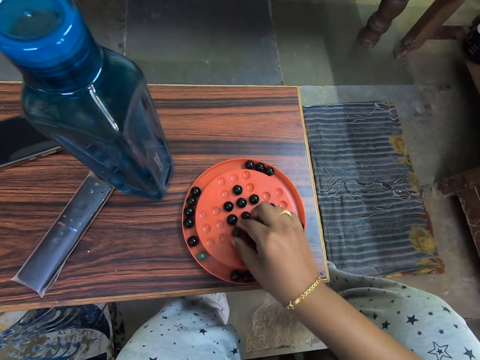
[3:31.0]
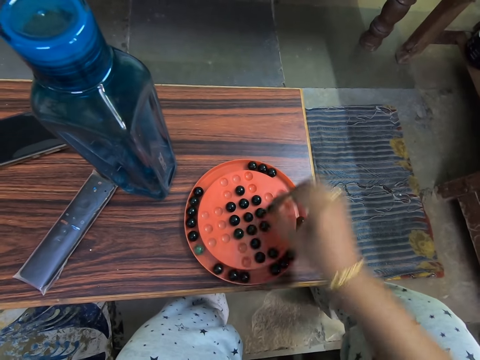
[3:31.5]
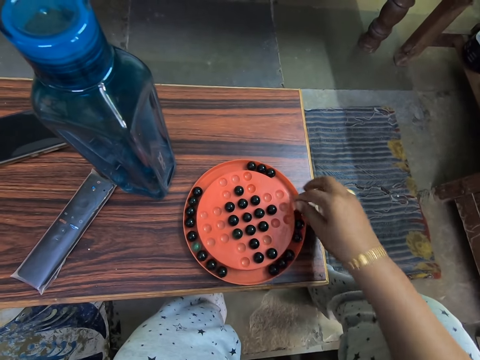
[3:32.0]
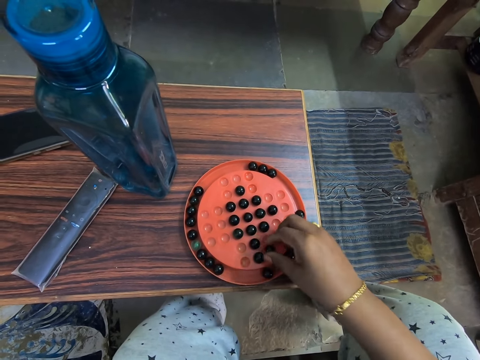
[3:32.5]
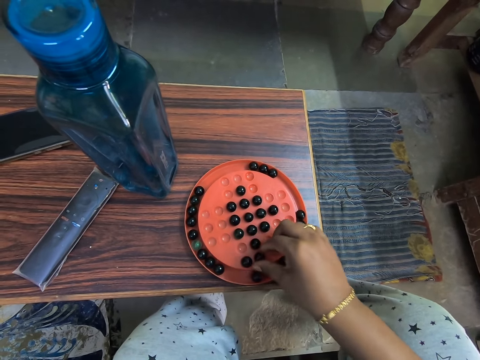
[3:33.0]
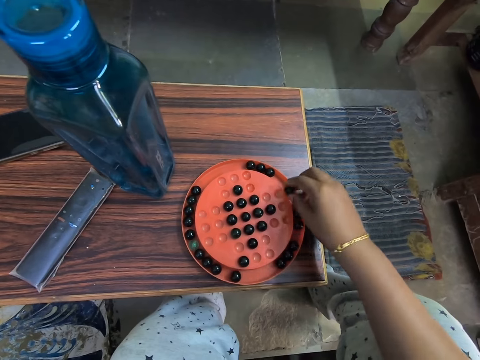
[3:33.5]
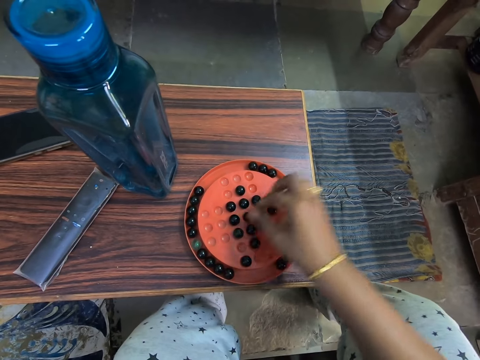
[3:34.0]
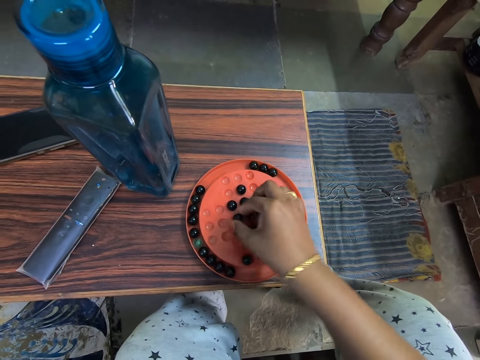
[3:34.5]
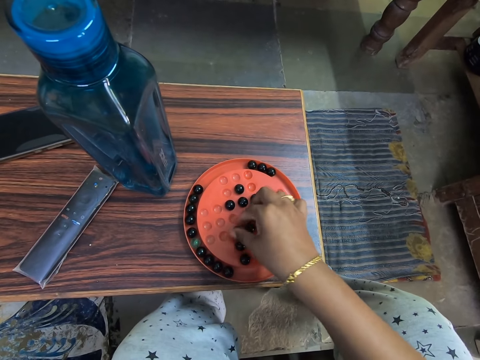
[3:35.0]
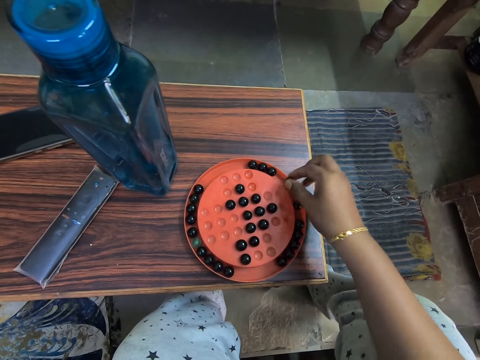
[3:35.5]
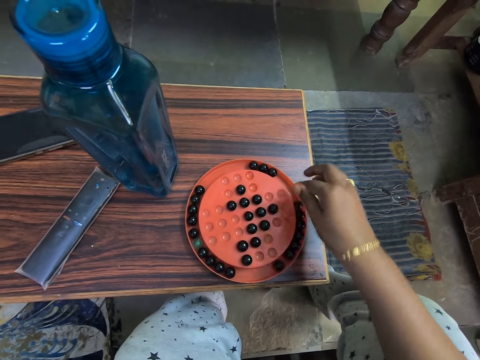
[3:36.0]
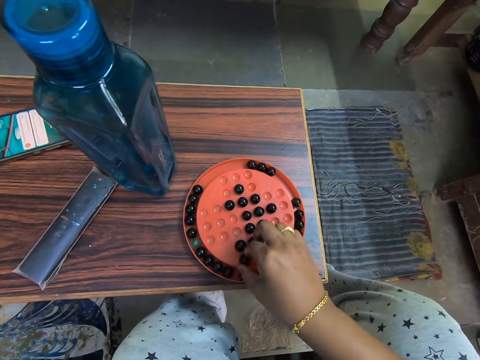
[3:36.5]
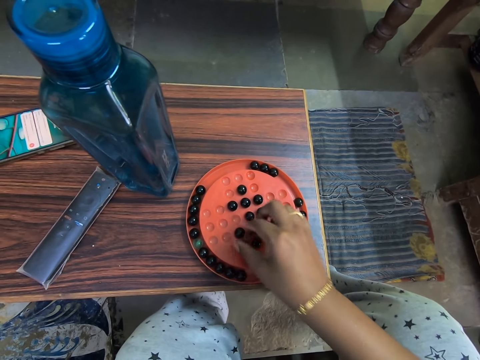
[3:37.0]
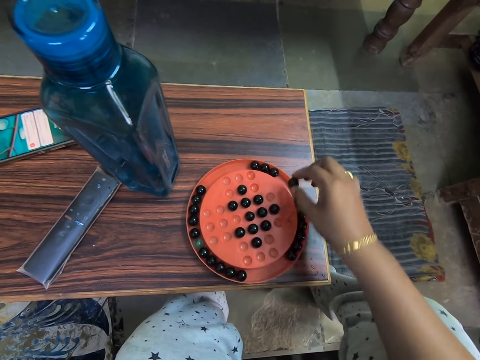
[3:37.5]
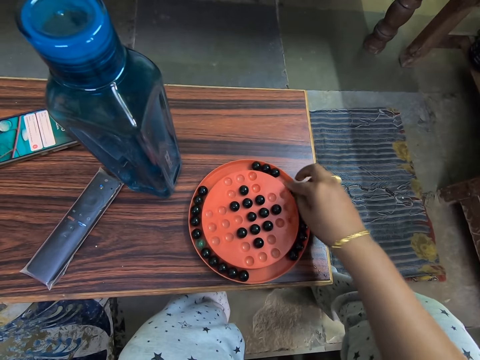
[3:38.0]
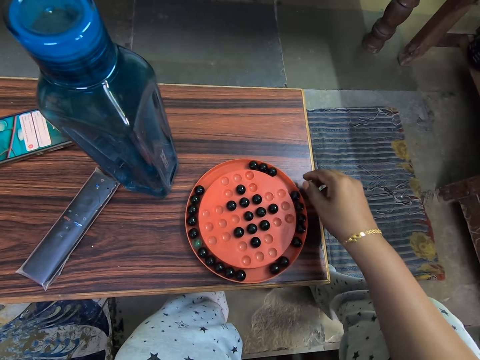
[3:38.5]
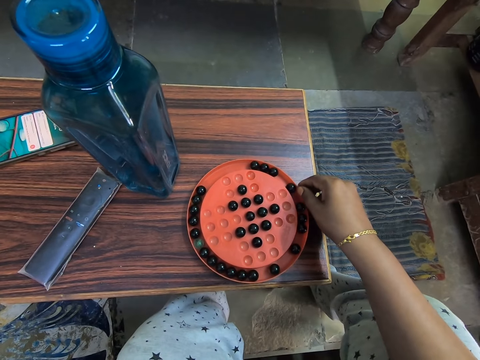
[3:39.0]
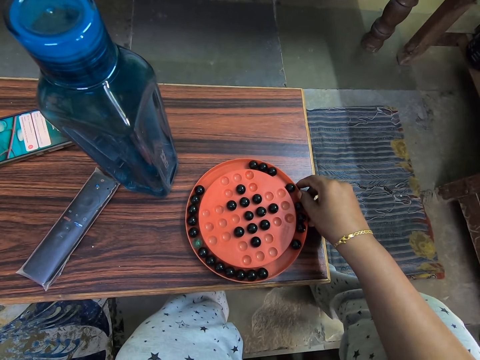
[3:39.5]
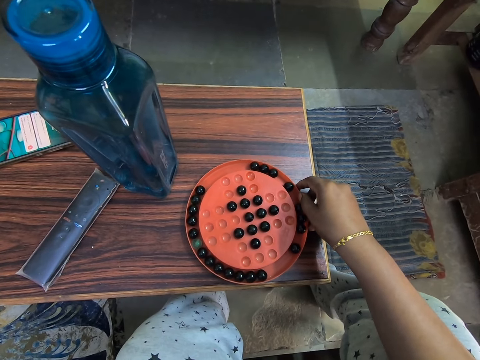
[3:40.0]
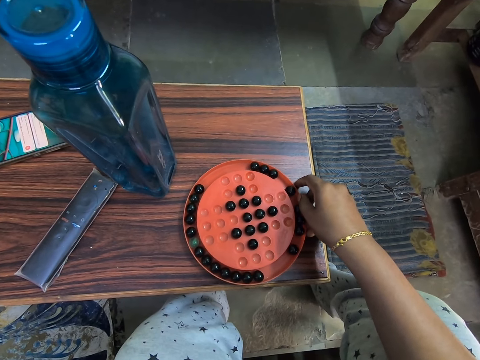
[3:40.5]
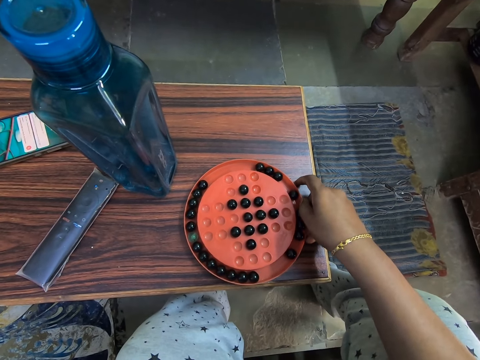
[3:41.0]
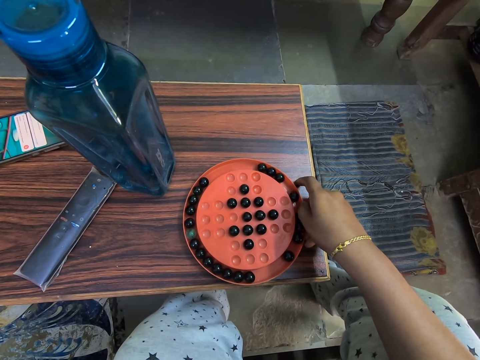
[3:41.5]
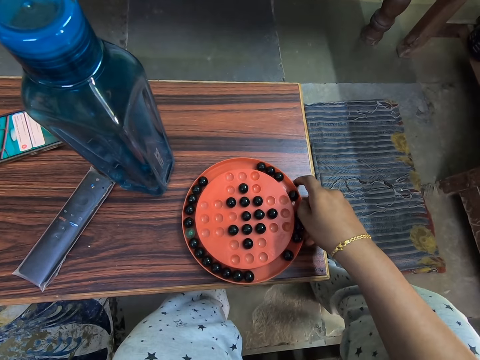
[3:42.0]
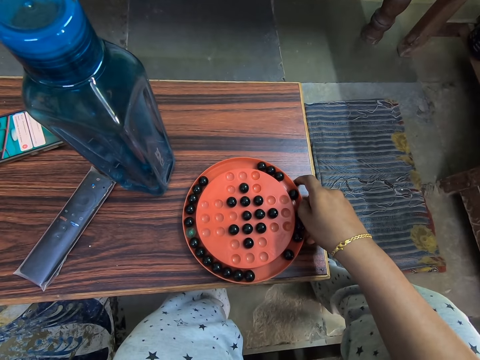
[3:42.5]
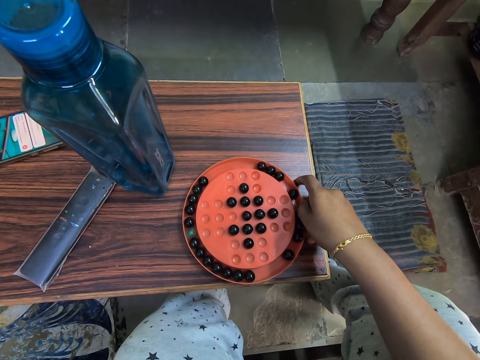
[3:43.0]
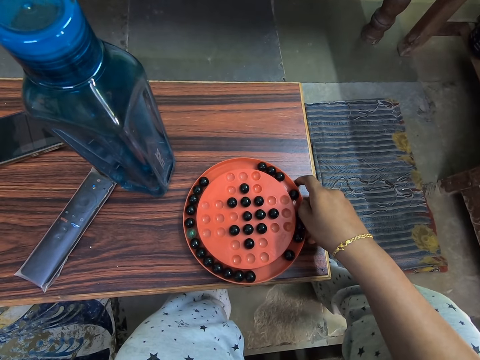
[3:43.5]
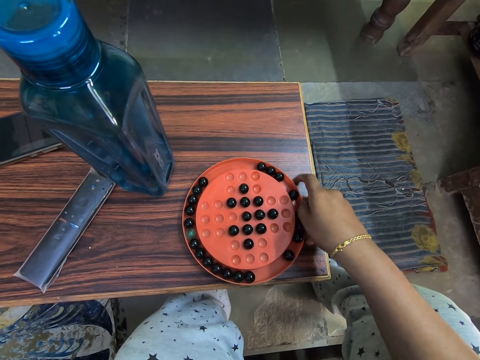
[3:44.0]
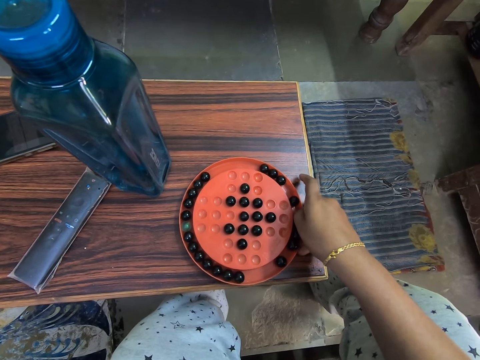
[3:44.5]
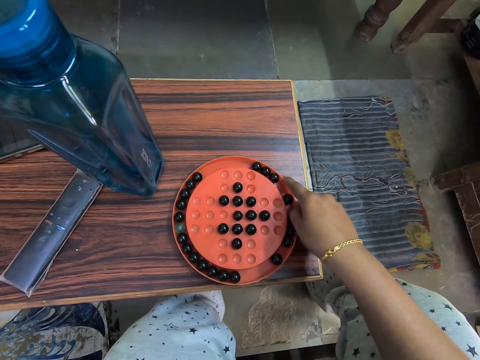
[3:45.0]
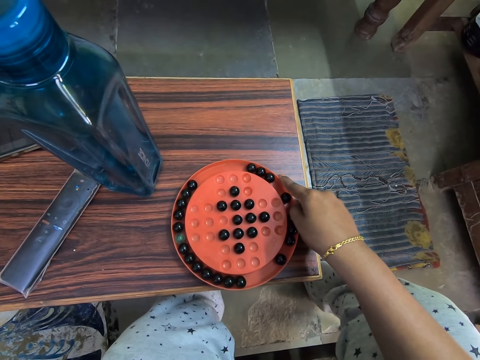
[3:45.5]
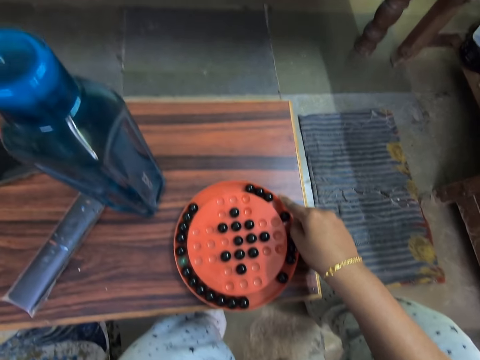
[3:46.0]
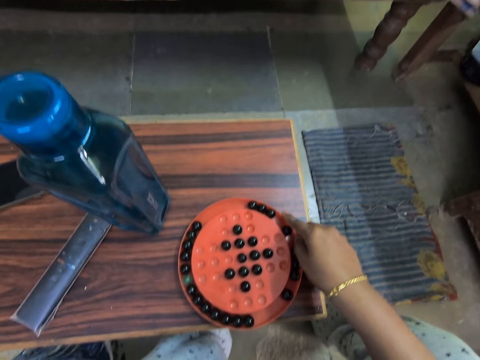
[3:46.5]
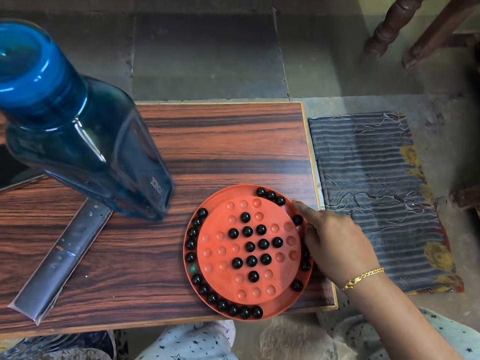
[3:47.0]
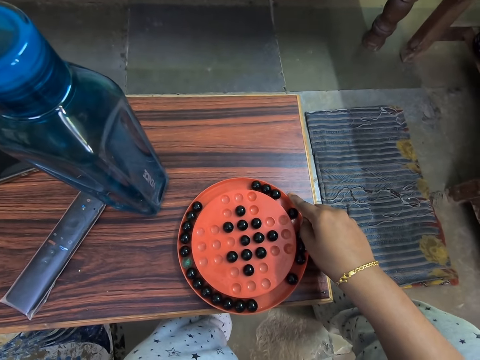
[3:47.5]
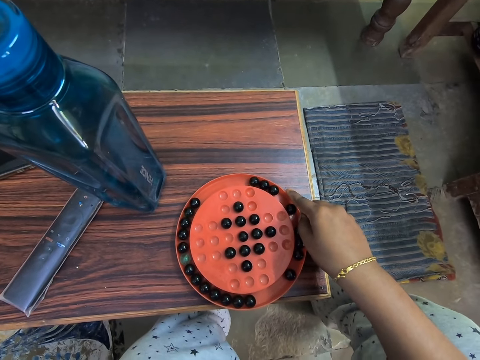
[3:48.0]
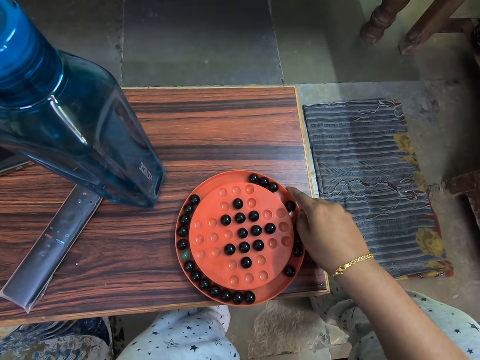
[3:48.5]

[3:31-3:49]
The camera wearer moves the solitaire and looks at the marble solitaire game on the table. They move the solitaire and look at the marble solitaire game.

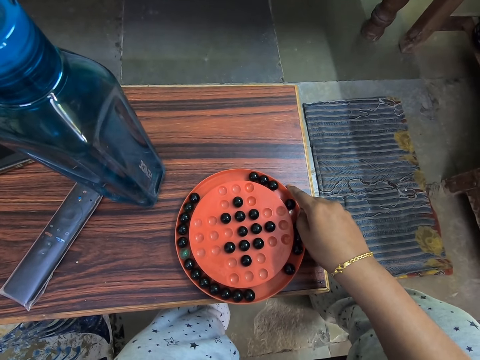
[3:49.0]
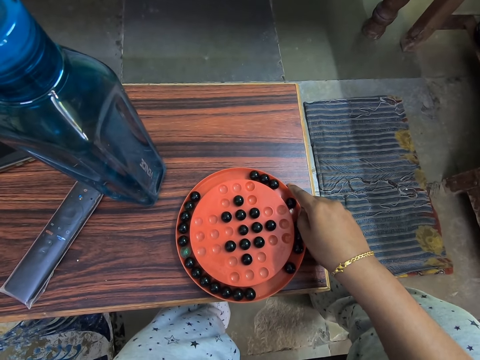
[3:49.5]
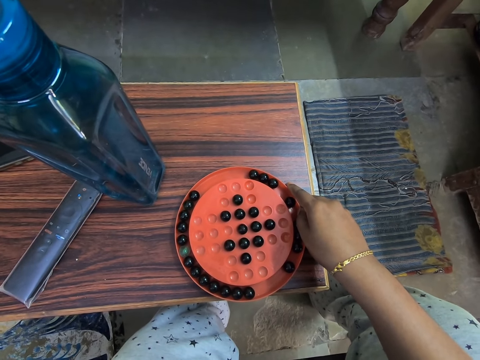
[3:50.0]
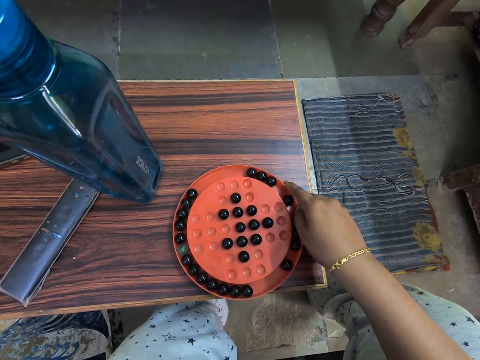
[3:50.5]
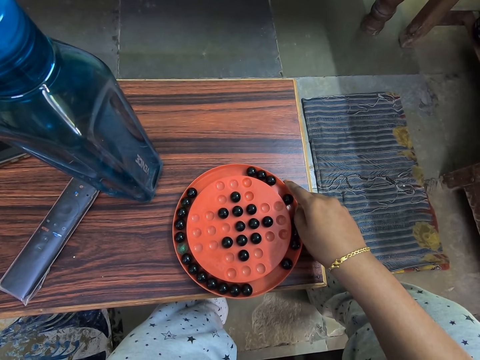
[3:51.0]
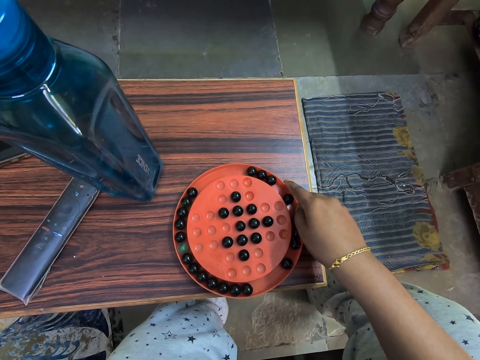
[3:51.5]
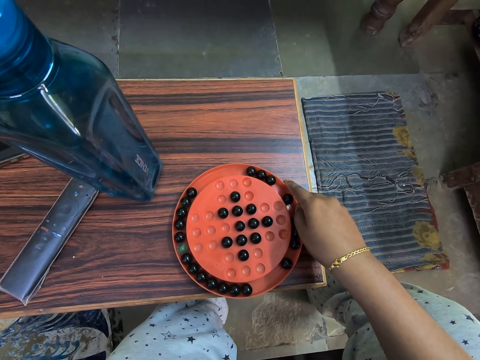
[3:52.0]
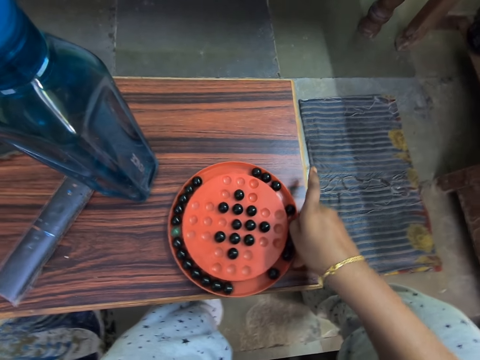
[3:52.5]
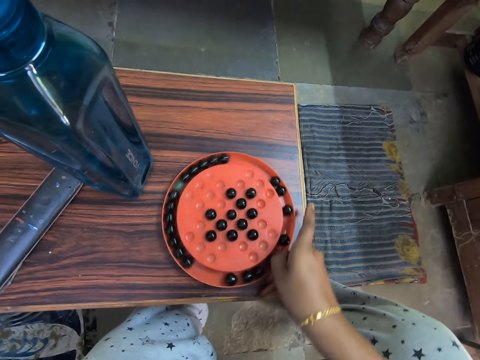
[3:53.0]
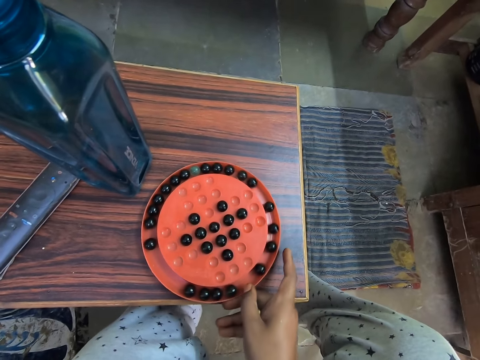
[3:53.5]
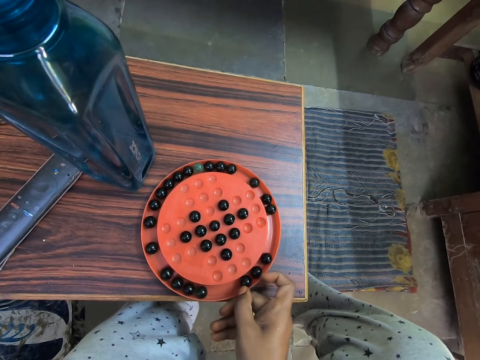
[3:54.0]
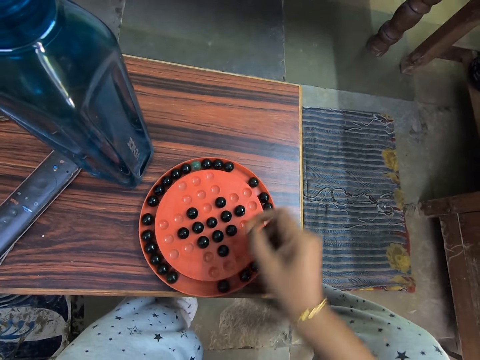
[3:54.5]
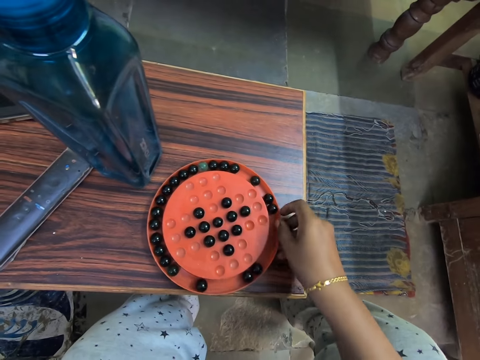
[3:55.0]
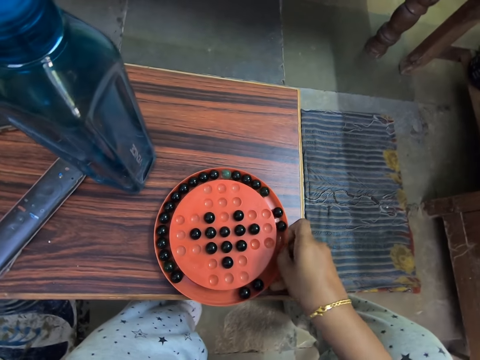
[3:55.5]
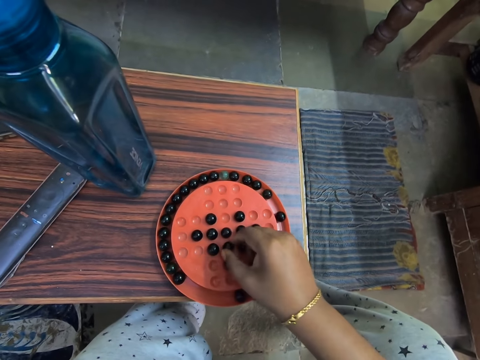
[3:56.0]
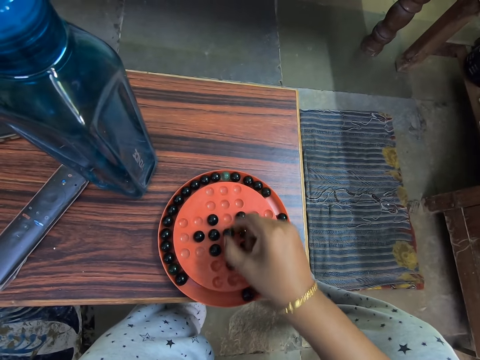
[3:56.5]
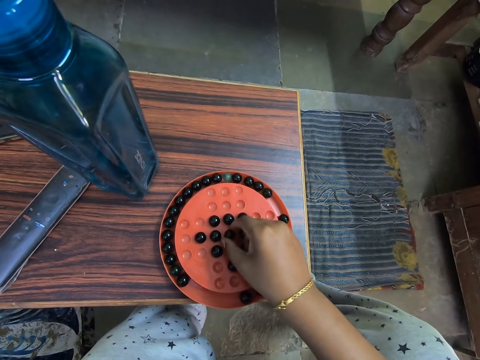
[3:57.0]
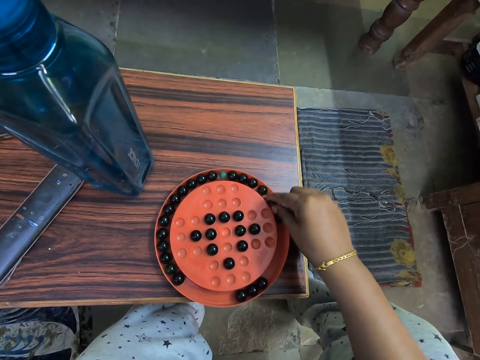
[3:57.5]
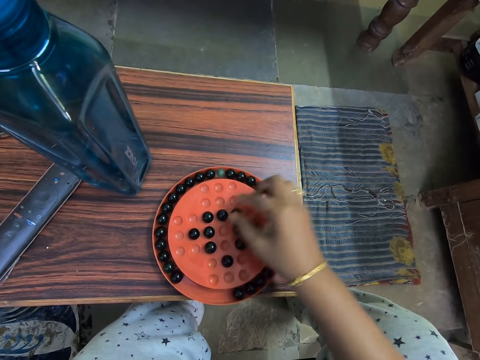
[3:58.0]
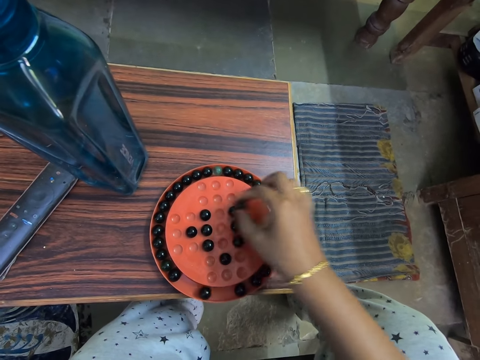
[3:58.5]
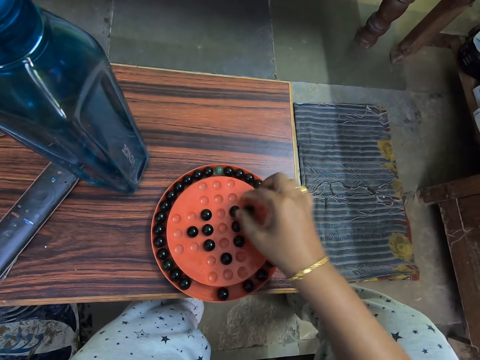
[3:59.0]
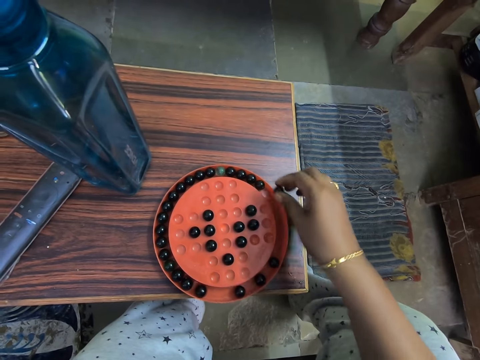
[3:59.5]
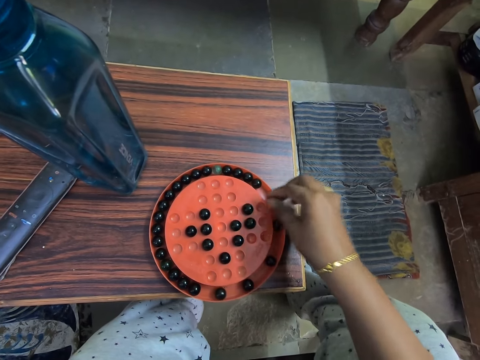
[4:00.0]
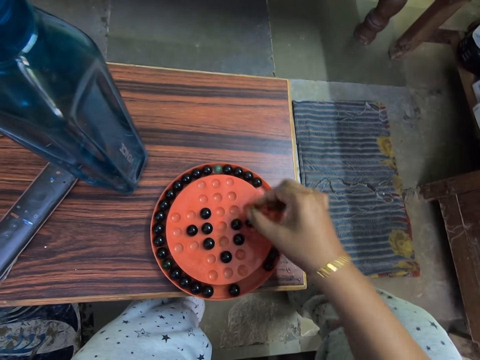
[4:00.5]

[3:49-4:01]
The camera wearer turns the marble solitaire game on the table. They play the marble solitaire game.
